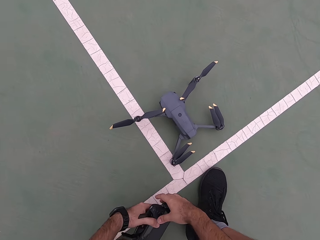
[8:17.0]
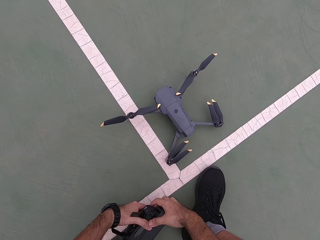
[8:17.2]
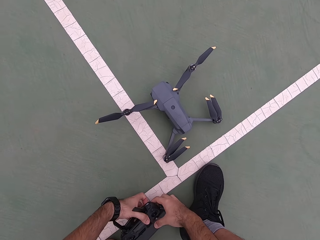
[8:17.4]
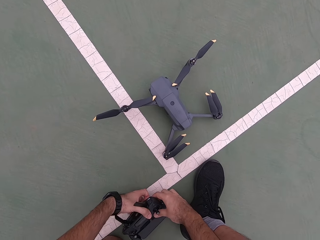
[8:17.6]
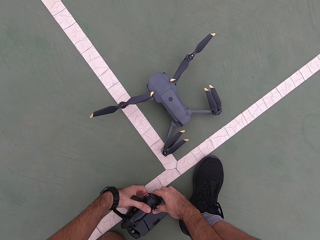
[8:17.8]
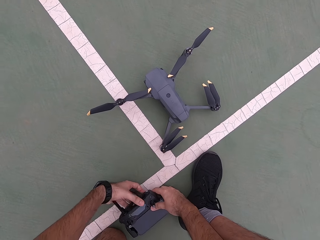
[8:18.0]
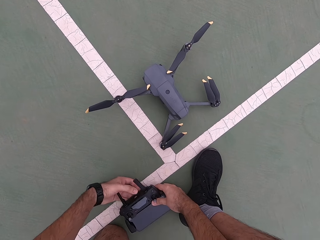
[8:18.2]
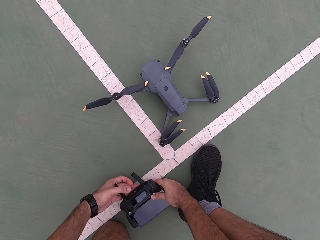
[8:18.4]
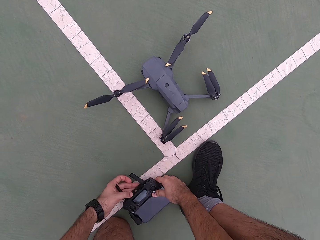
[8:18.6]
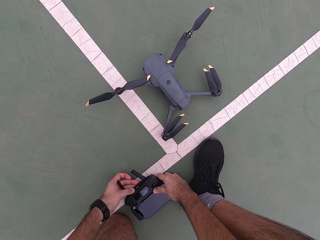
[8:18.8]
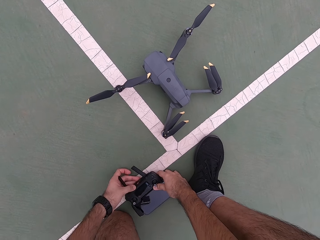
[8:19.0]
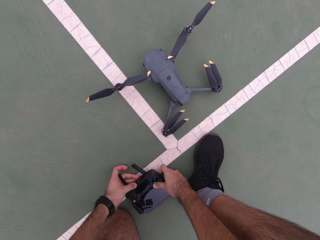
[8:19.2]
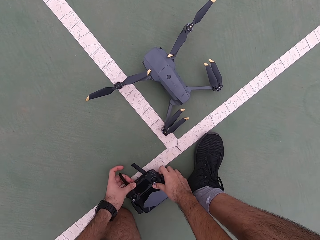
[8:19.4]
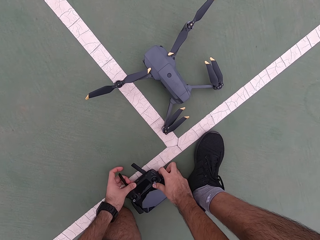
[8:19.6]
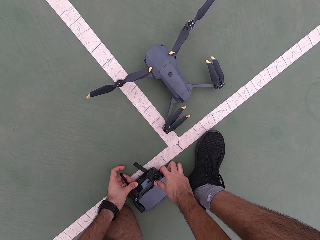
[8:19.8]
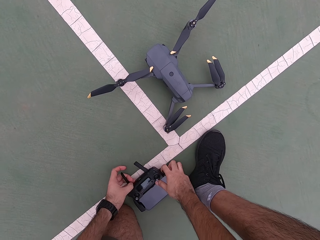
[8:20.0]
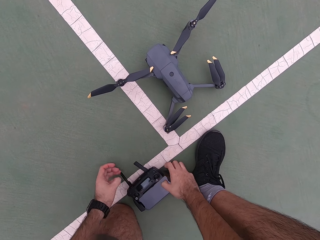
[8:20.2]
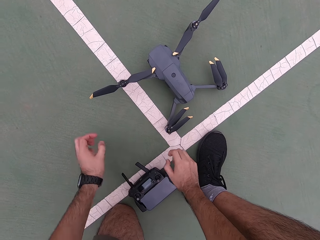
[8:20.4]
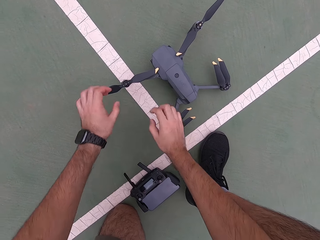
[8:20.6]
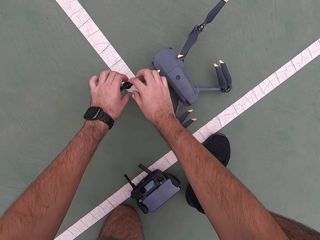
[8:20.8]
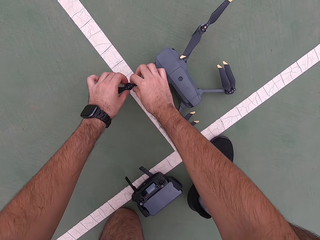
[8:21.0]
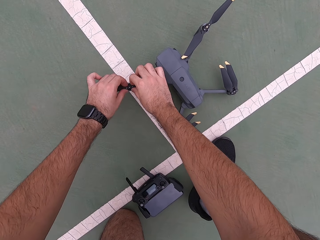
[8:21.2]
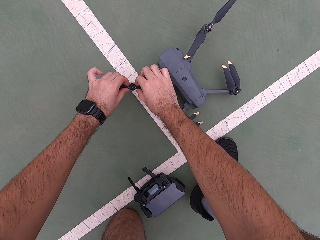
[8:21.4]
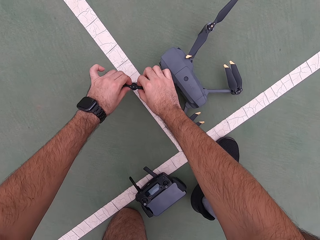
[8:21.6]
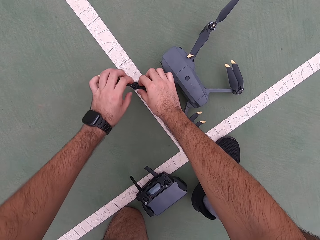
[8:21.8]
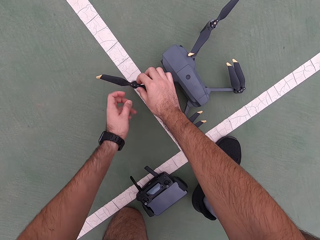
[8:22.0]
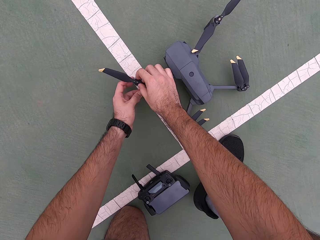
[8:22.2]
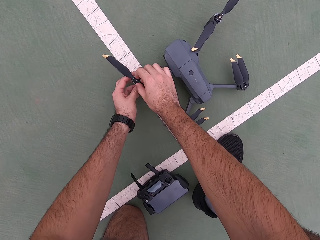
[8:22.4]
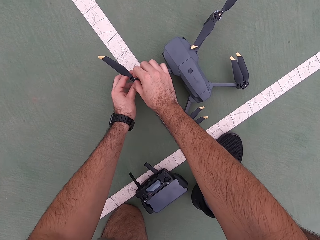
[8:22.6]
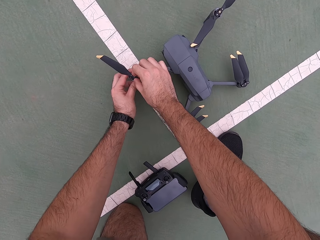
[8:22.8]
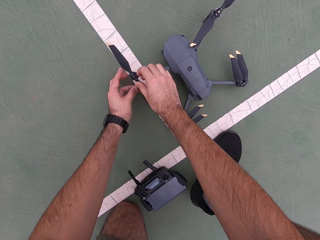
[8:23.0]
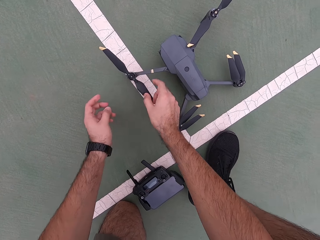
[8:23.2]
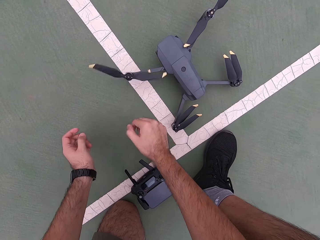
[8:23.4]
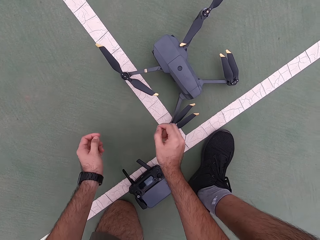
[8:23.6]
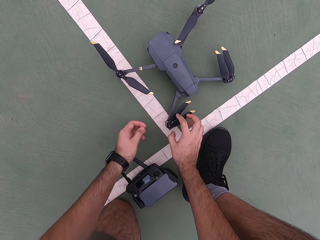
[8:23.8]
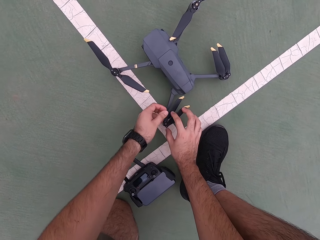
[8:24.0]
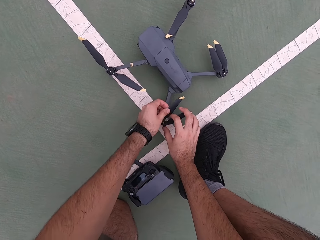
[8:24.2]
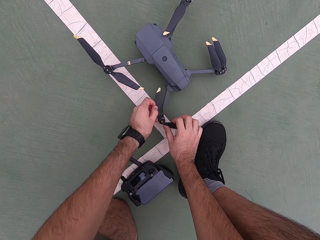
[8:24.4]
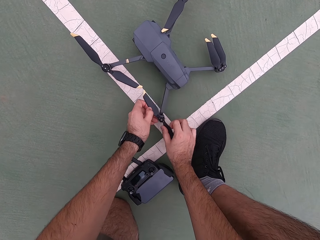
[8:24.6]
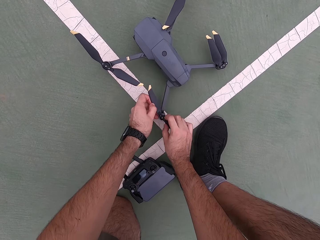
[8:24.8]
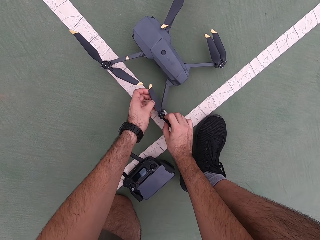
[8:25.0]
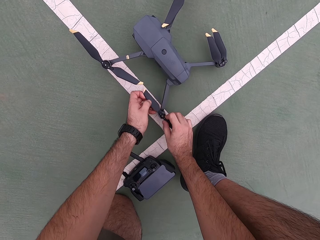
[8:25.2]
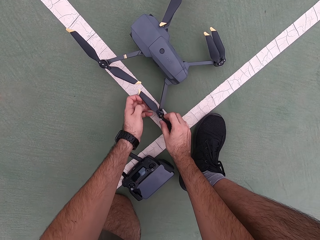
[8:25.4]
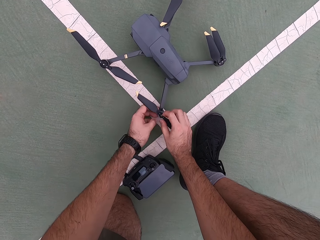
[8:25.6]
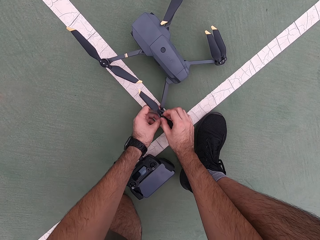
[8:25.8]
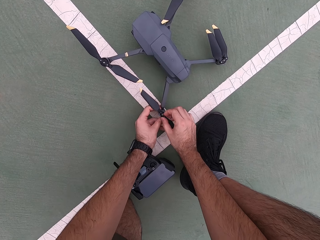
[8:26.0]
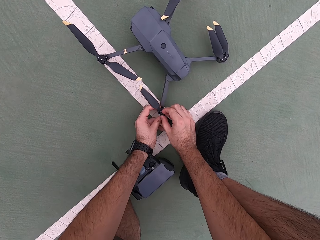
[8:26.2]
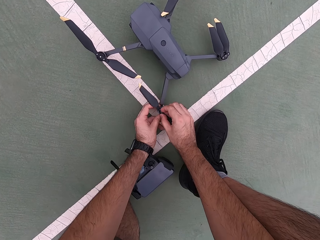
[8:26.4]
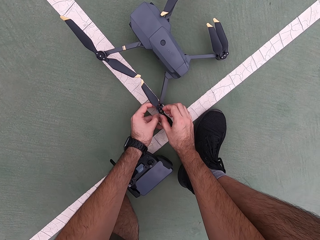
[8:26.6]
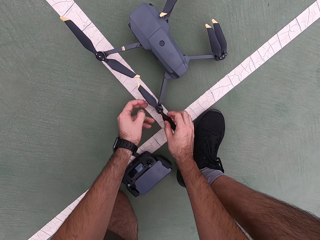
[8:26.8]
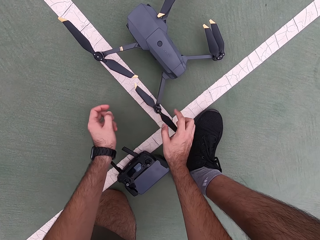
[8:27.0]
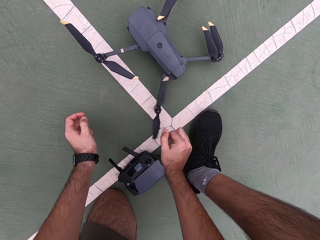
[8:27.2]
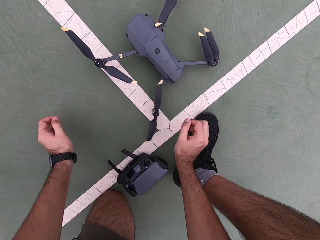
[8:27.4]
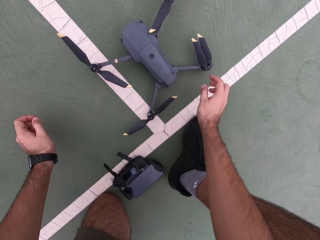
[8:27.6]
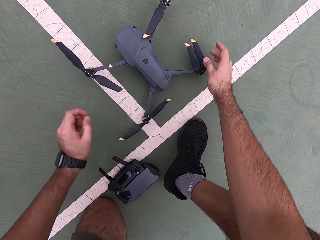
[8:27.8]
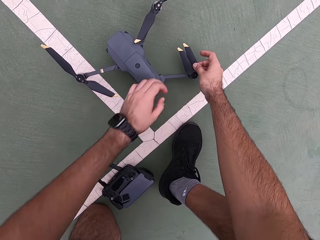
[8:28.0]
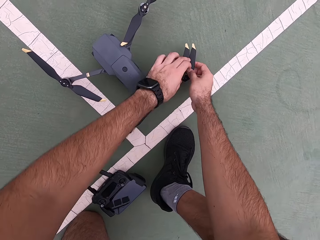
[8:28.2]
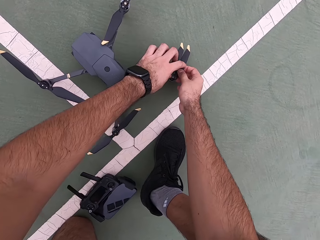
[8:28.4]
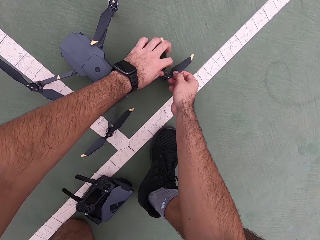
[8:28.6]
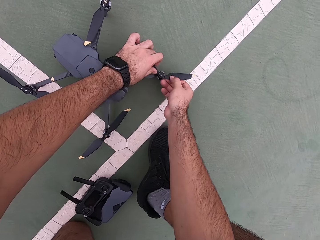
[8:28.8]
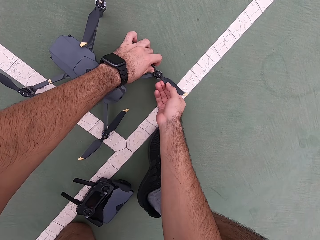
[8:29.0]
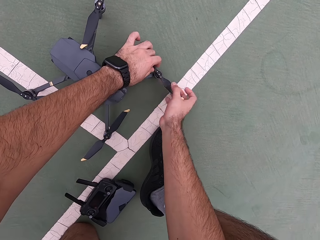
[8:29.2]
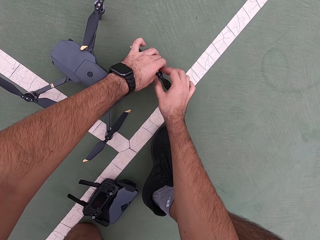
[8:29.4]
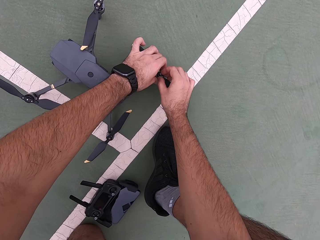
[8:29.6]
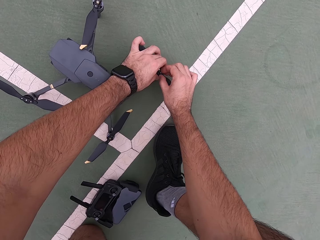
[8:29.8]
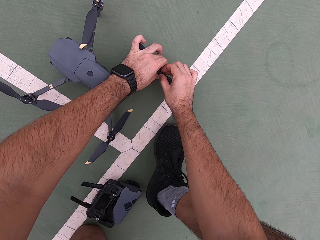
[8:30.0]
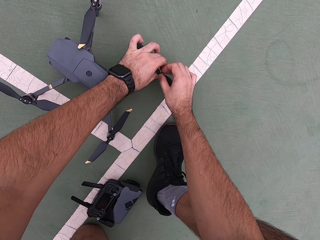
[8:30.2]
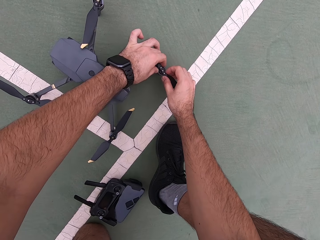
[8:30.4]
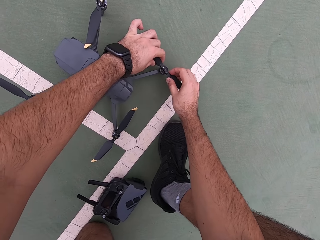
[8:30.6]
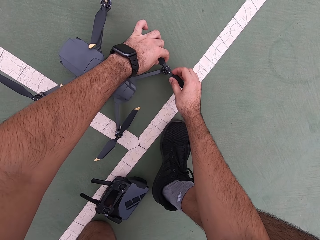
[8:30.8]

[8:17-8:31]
The camera wearer puts down the pad. They put the drone down. They touch the drone's propeller repeatedly.

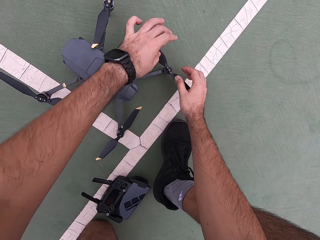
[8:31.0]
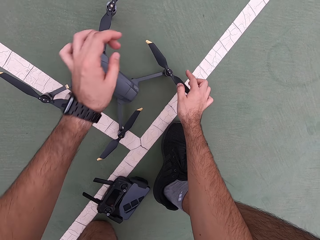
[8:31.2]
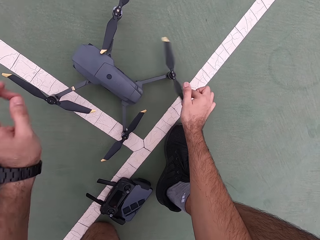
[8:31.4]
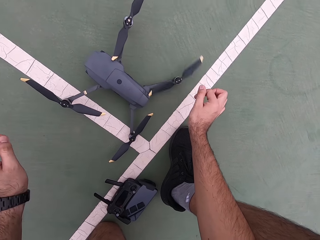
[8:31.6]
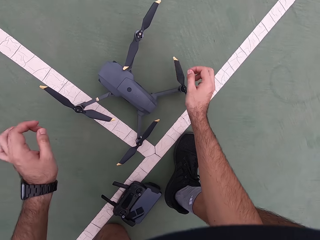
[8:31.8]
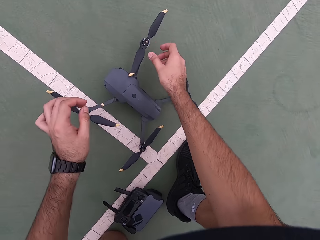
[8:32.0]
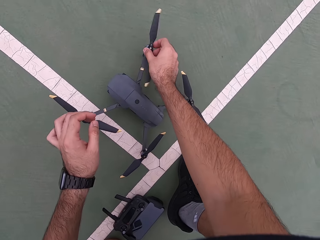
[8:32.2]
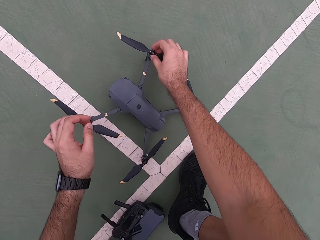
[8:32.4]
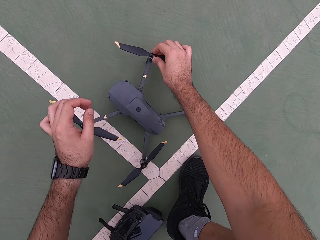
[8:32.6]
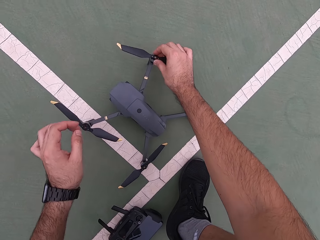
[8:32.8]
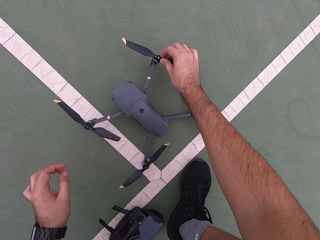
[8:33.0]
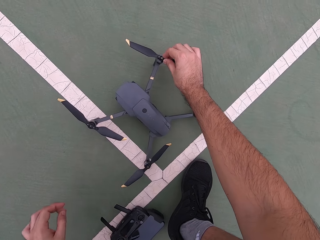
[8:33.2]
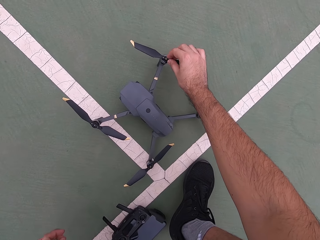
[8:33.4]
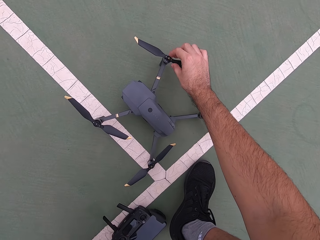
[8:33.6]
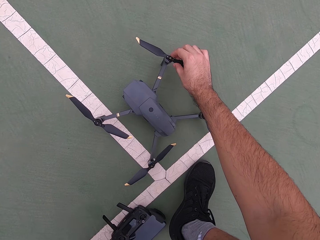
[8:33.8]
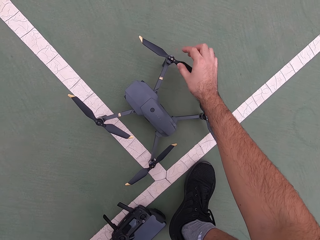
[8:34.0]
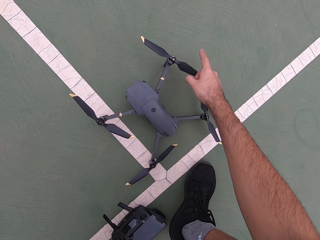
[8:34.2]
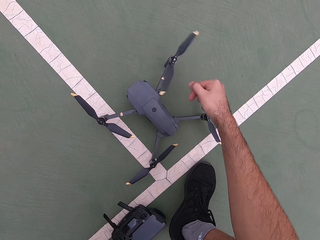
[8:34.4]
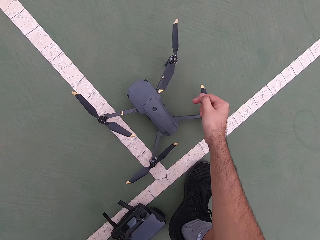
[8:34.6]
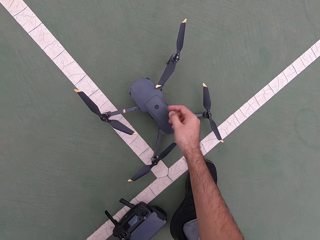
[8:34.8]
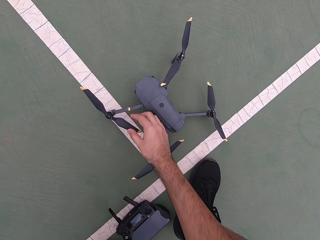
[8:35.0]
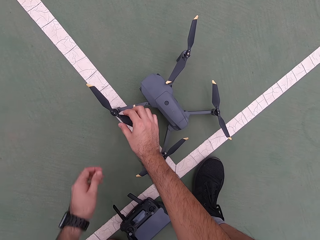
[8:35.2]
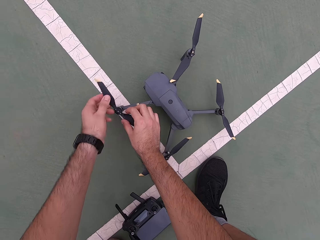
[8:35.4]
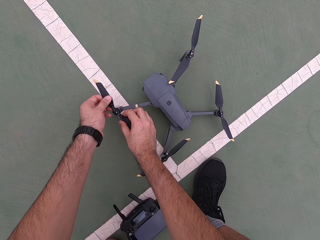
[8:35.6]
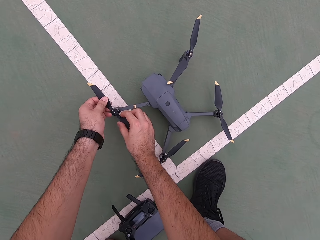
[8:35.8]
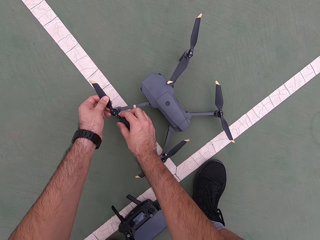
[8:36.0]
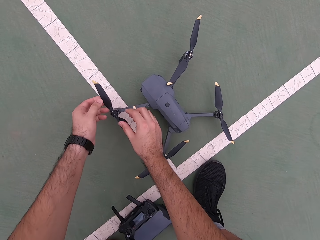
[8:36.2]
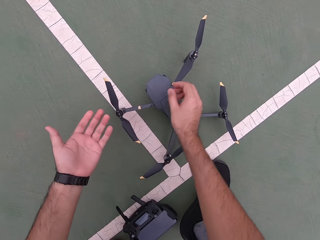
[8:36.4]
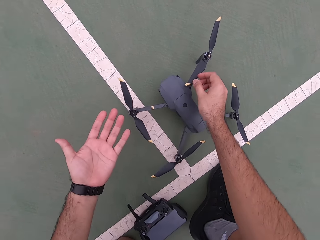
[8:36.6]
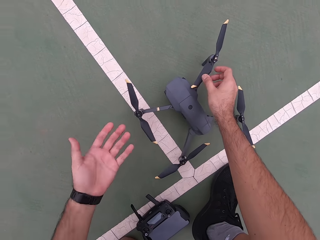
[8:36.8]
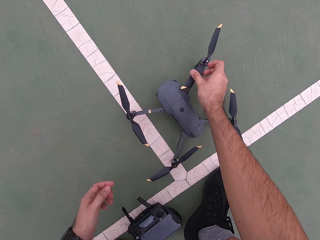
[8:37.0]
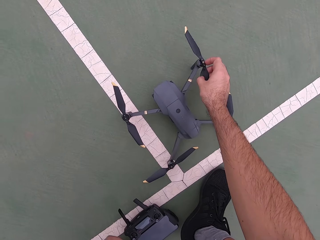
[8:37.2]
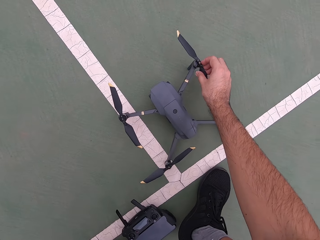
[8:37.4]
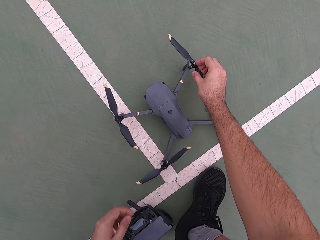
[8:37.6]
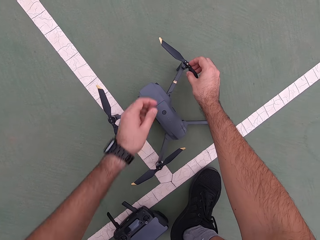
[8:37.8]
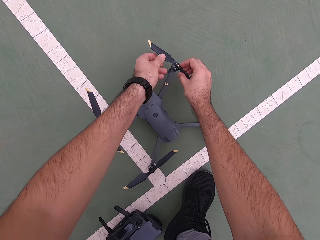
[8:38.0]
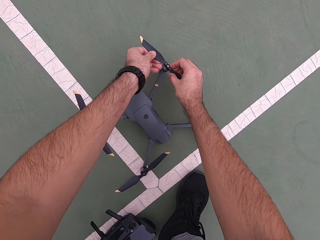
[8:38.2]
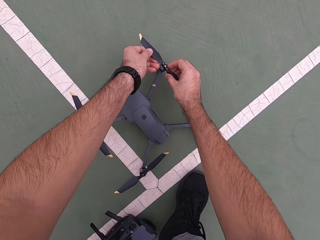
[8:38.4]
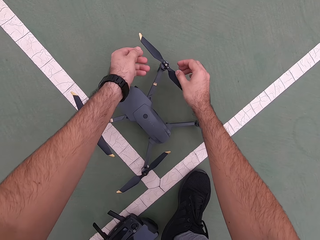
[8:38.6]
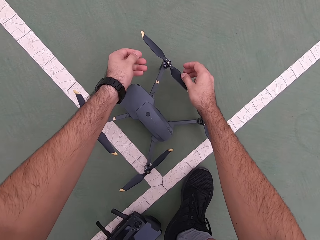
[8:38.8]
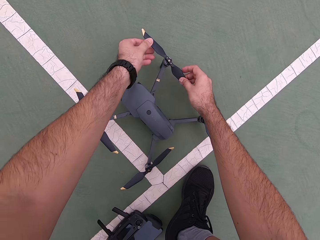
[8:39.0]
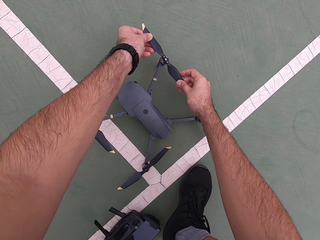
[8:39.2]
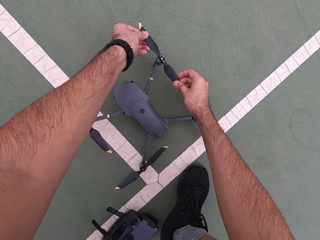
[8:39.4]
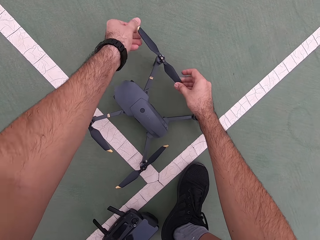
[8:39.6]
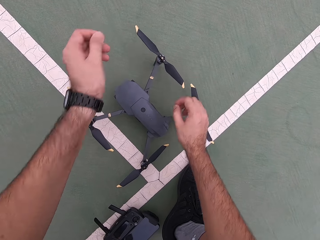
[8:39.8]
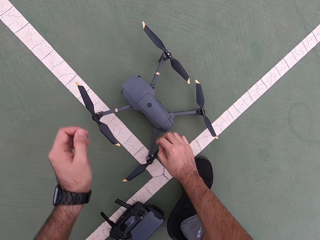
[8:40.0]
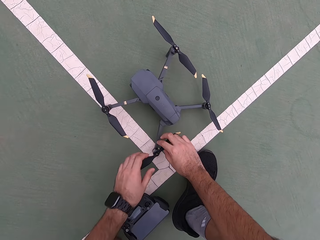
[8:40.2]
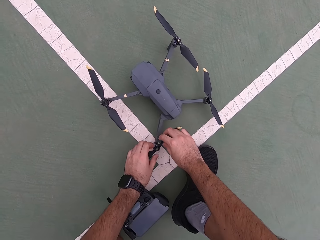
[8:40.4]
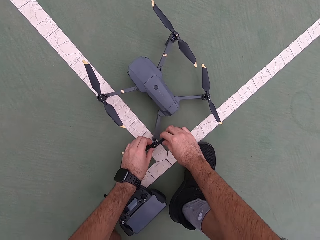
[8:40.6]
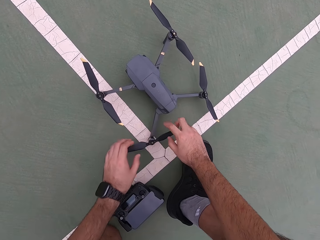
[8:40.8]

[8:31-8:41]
The camera wearer touches the drone's propeller repeatedly.
